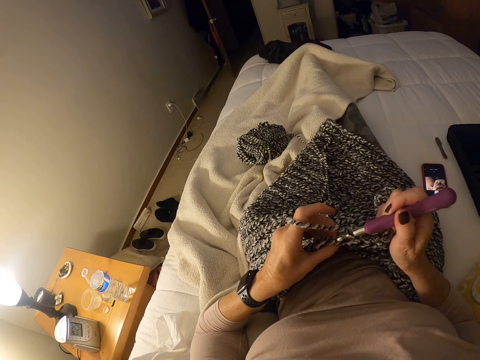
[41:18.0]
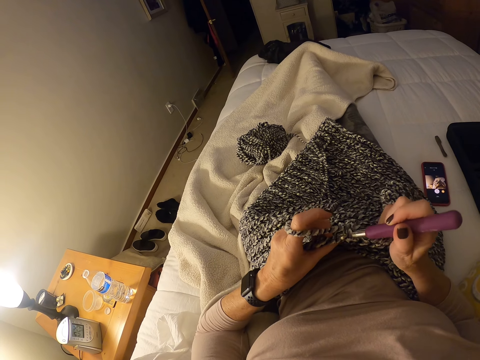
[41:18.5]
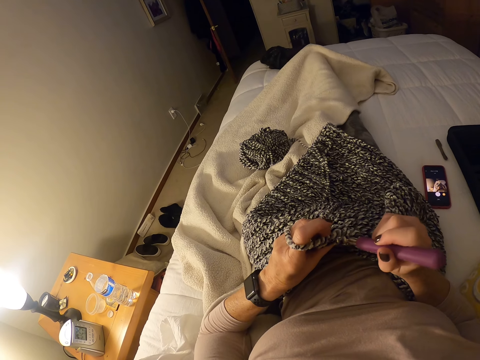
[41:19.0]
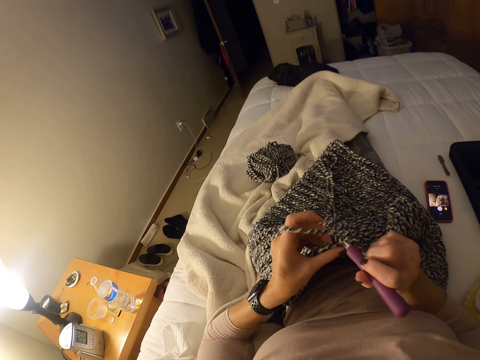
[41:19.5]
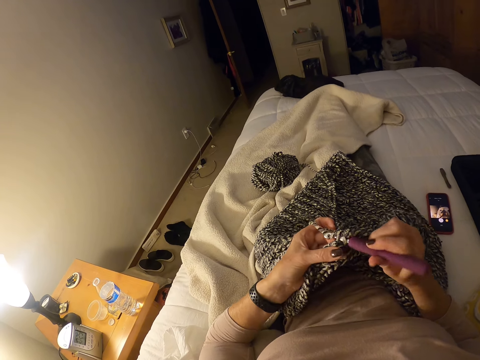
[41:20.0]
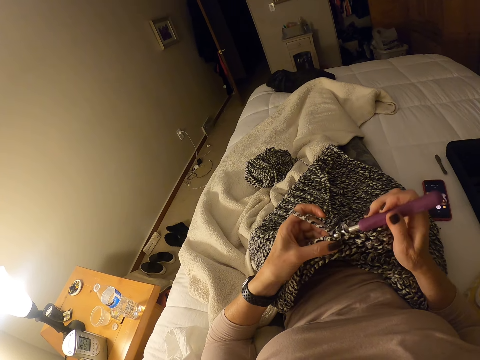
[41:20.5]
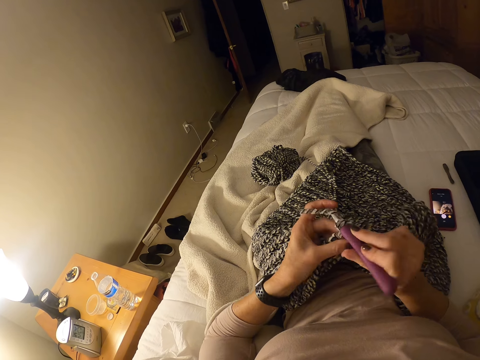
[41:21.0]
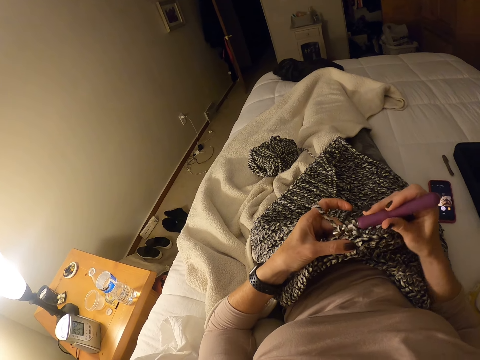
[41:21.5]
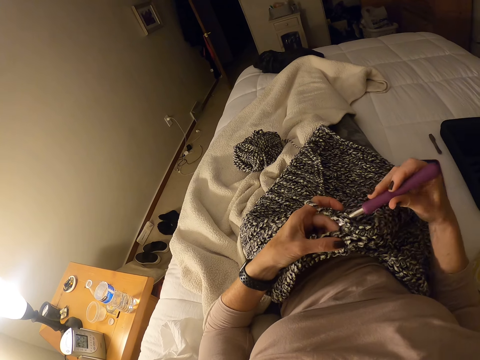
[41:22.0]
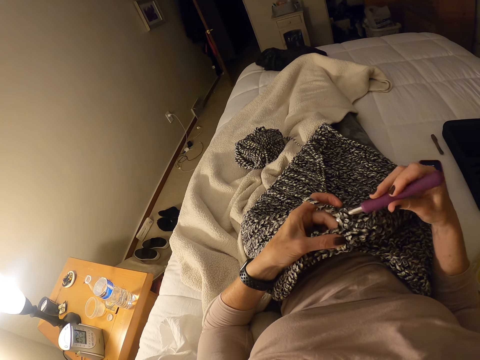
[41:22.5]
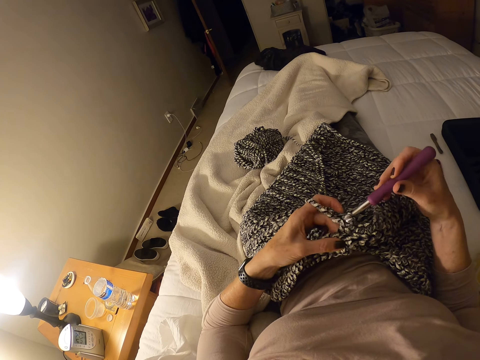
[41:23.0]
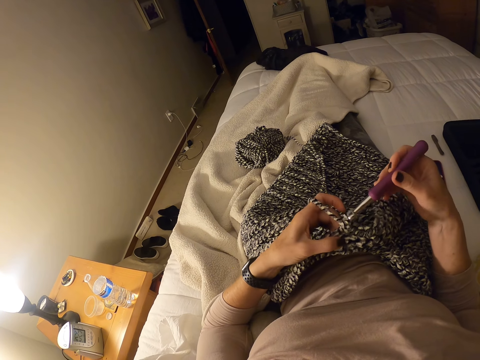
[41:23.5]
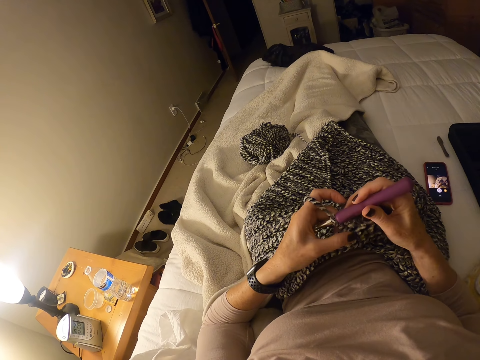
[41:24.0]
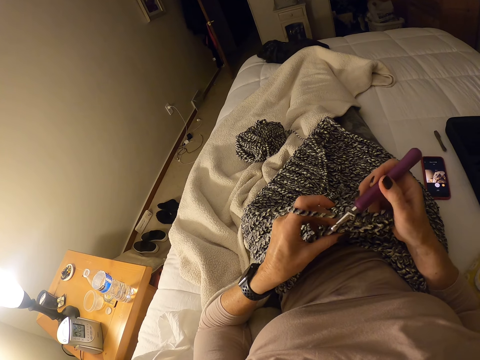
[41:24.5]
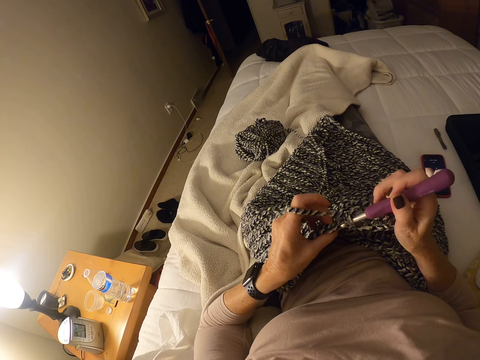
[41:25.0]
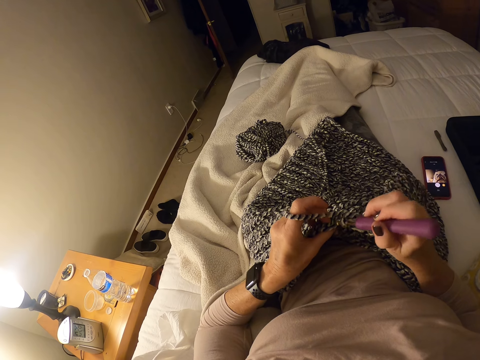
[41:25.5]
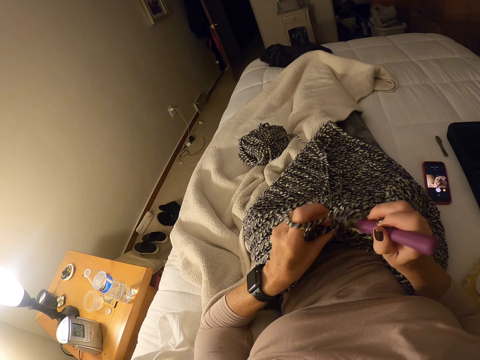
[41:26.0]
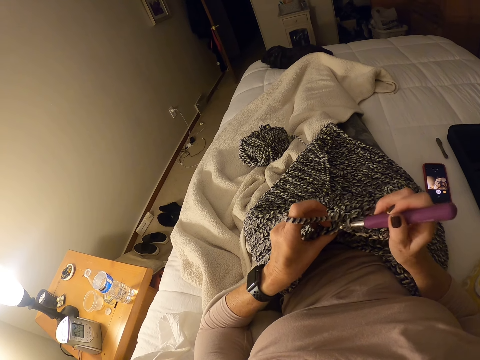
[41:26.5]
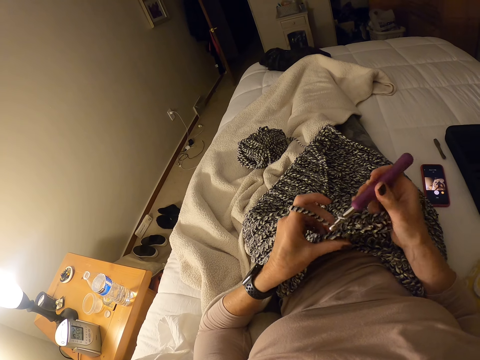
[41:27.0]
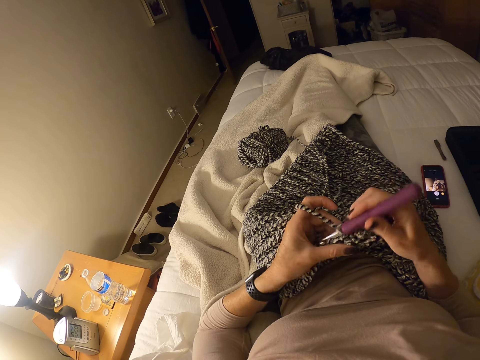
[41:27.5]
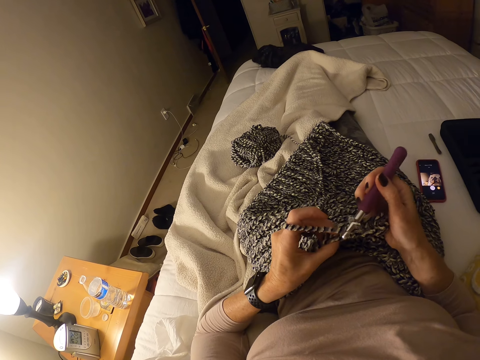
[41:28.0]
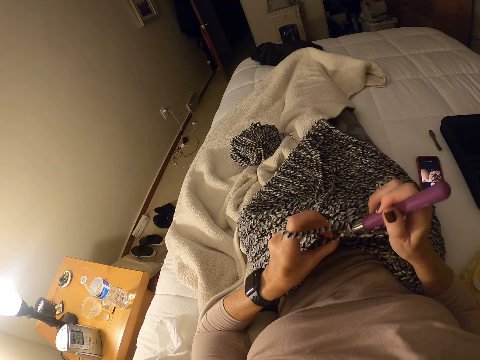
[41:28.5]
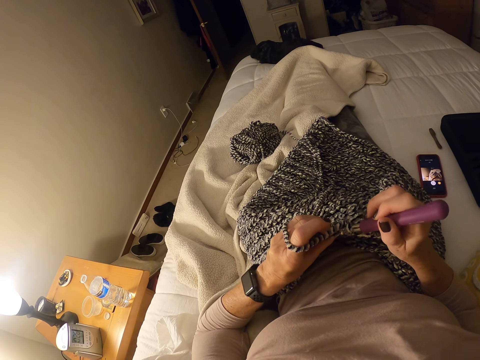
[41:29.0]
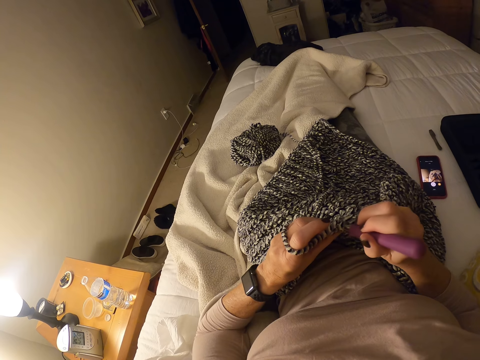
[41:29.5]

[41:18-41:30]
The camera wearer crochets the strip of yarn into a cloth with the crochet hook and her left hand. She adjusts her left hand to the left on the crochet cloth. She crochets the strip of yarn into the cloth with the crochet hook and her left hand.

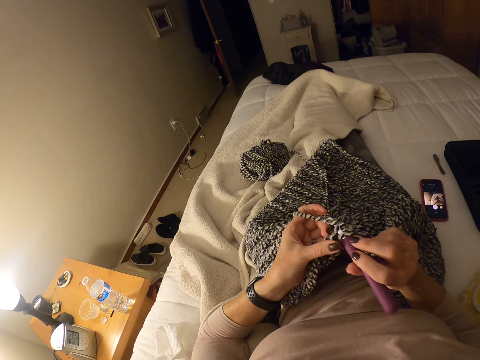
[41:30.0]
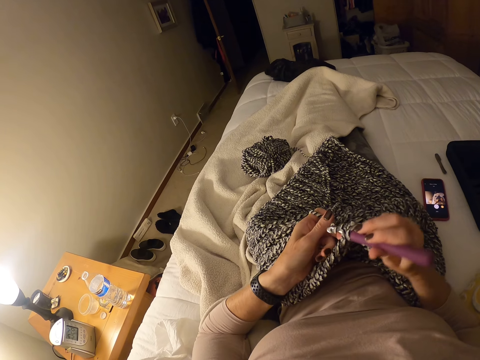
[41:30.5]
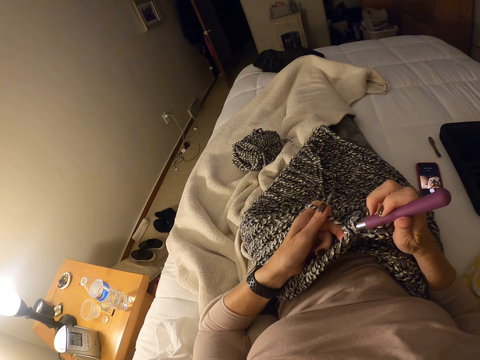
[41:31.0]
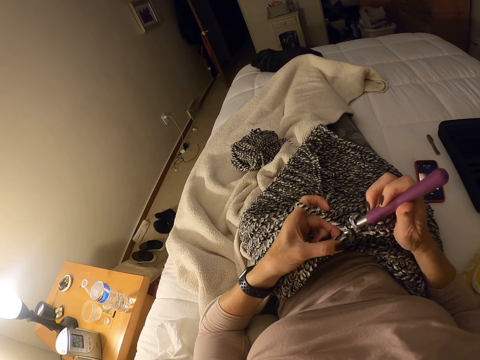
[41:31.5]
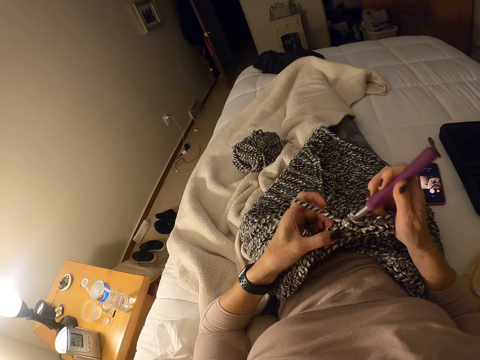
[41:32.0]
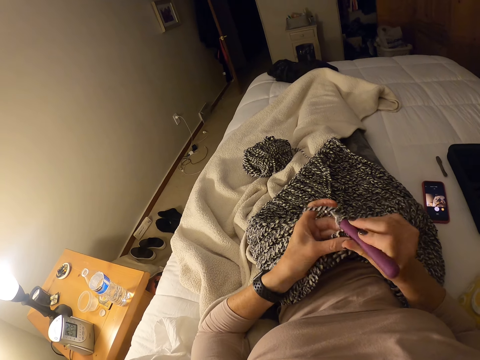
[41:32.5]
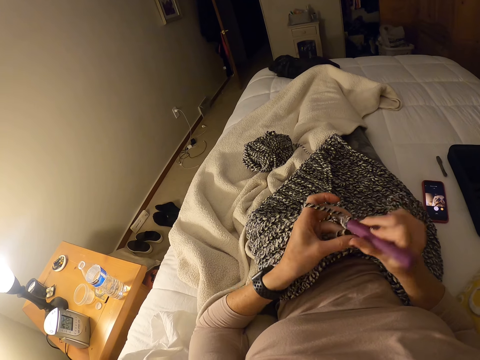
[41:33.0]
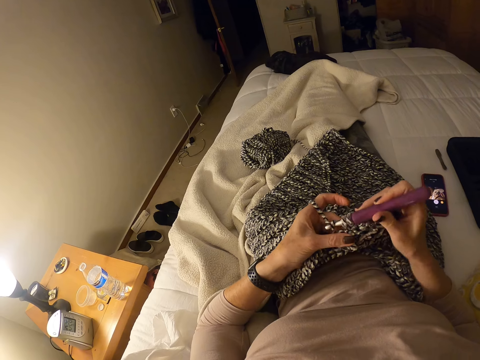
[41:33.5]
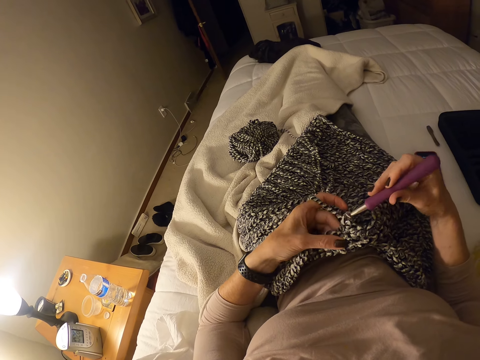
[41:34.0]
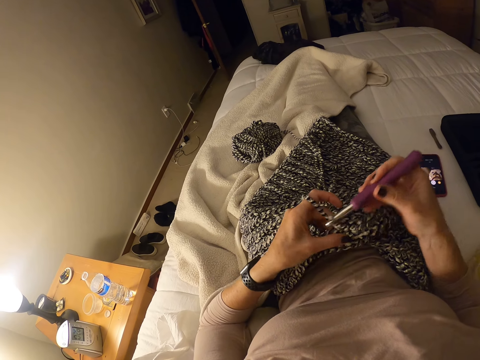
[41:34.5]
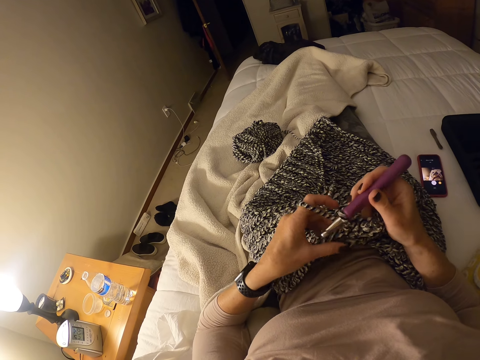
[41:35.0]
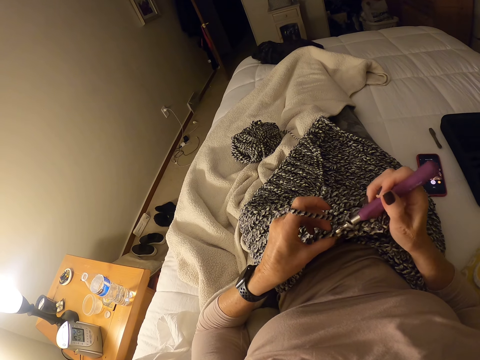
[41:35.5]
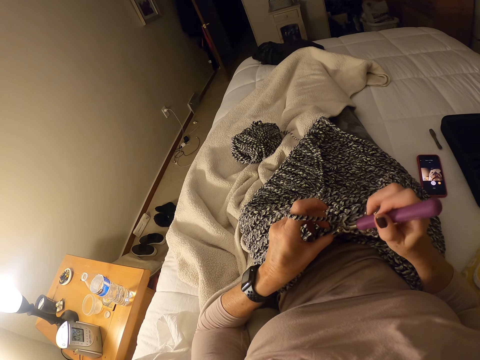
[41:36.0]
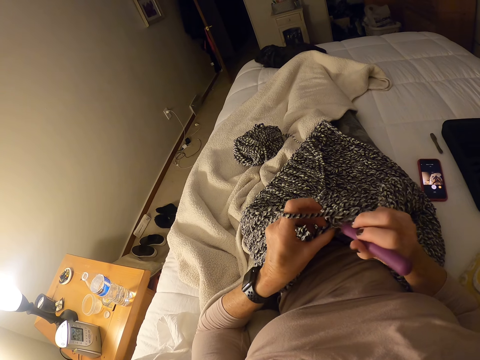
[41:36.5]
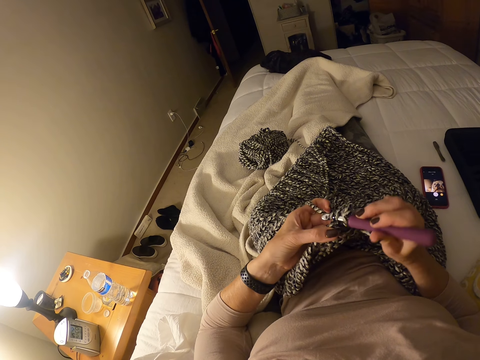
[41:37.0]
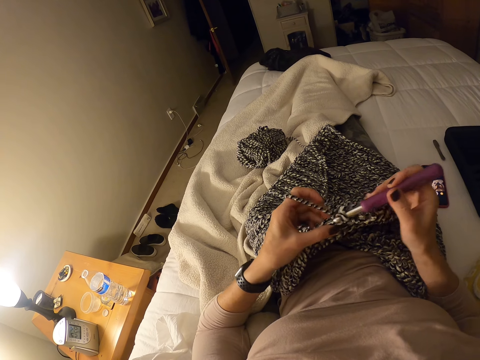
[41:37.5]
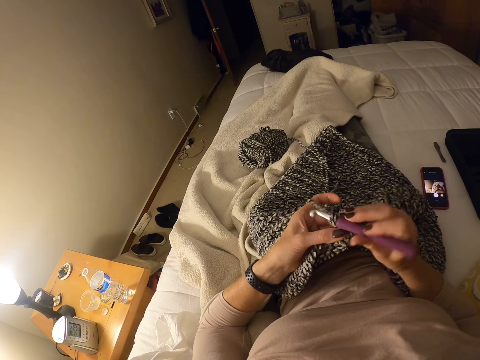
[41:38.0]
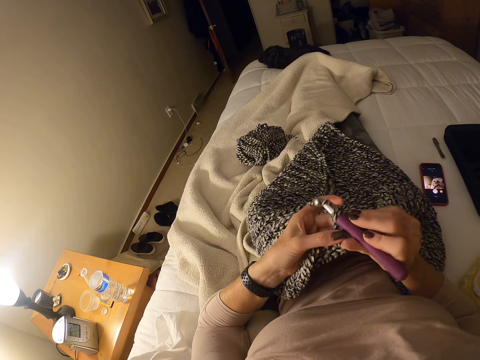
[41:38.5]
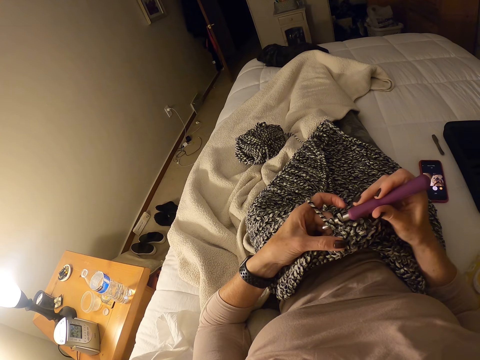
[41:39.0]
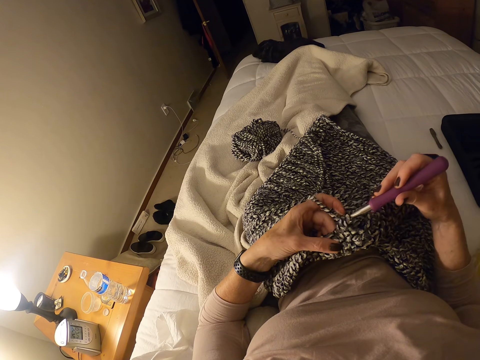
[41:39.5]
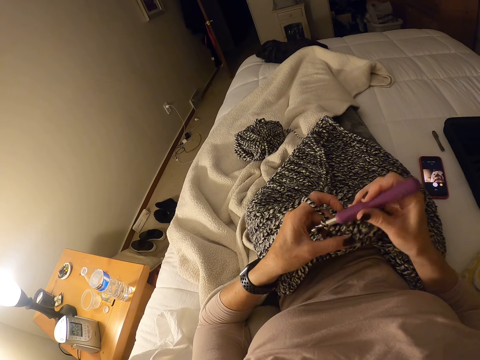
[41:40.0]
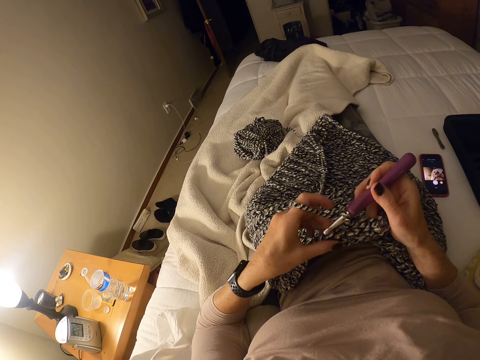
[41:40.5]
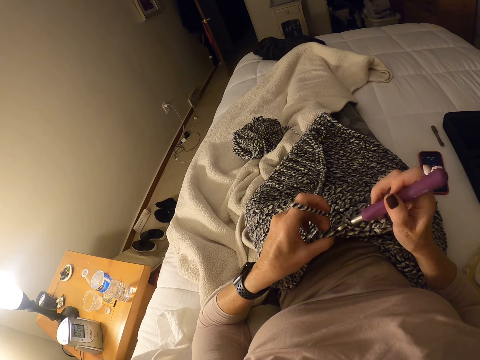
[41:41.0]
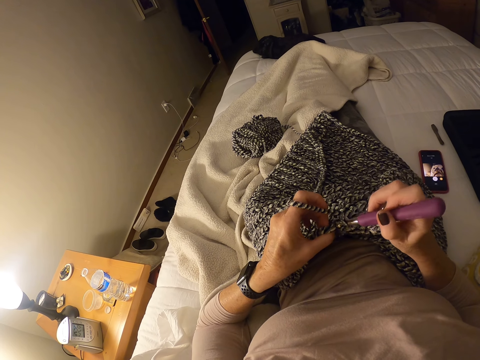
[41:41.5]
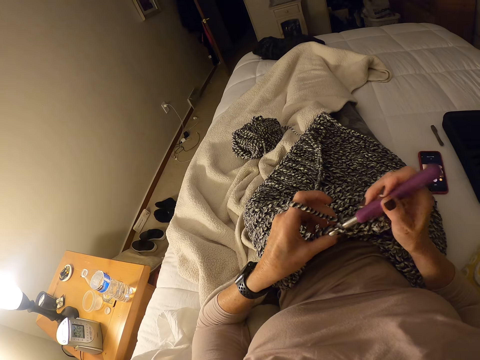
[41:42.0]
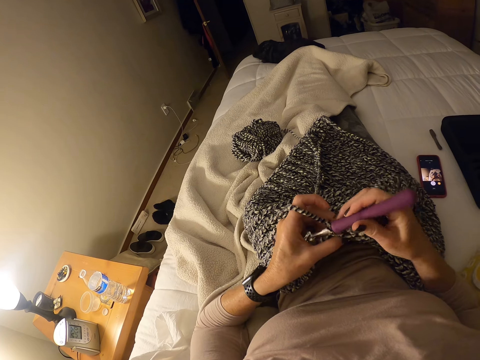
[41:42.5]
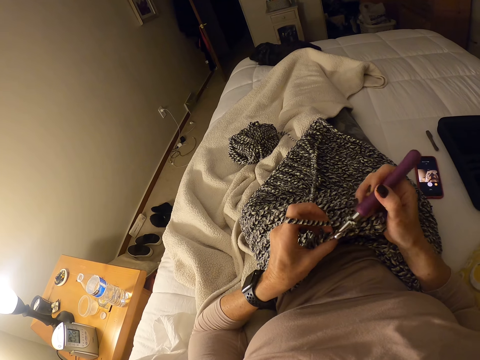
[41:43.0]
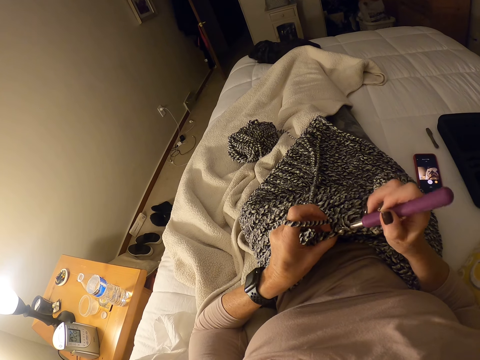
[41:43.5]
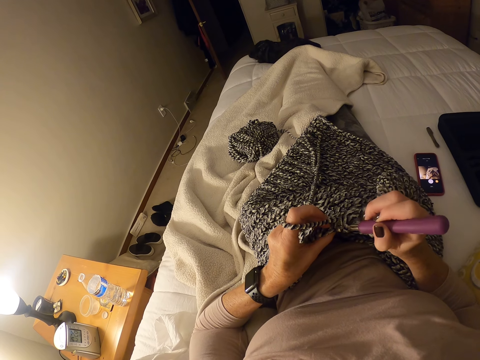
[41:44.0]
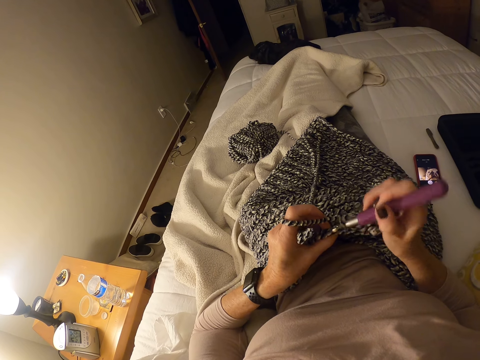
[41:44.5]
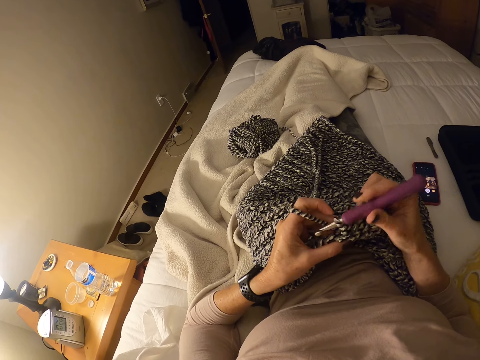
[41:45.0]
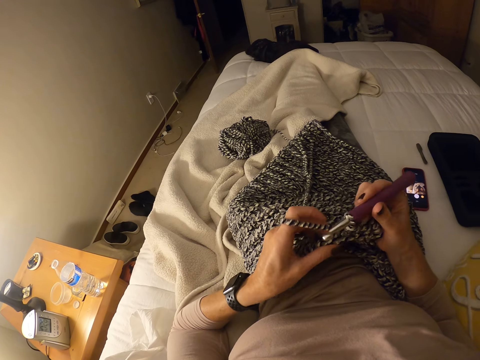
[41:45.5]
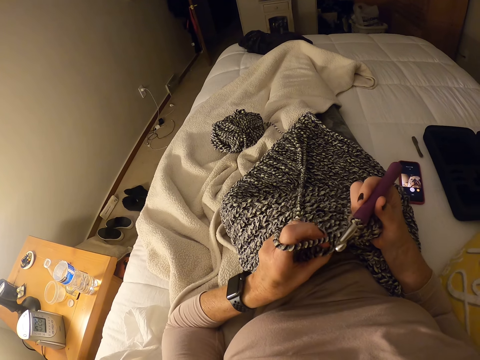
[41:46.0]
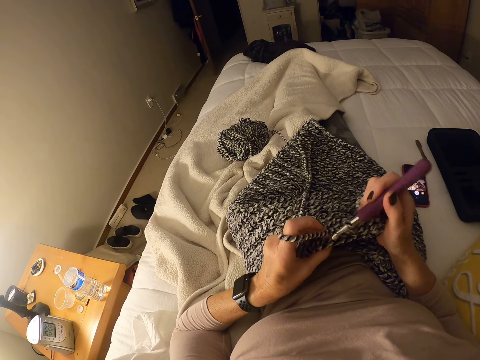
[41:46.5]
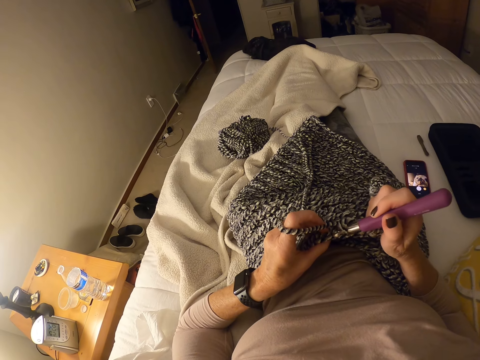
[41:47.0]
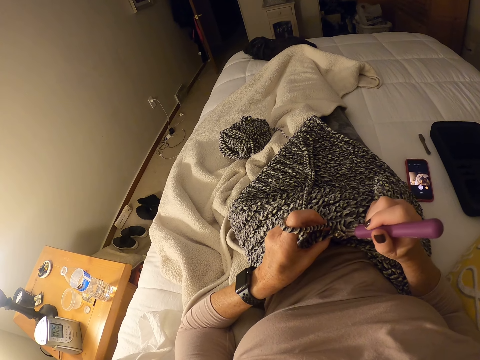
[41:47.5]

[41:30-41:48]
The camera wearer holds a yarn. She holds the crochet. She adjusts her left hand on the crochet cloth. She crochets the strip of yarn into a cloth with the crochet hook and her left hand. She adjusts her left hand to the left on the crochet cloth. She crochets the strip of yarn into the cloth with the crochet hook and her left hand.
